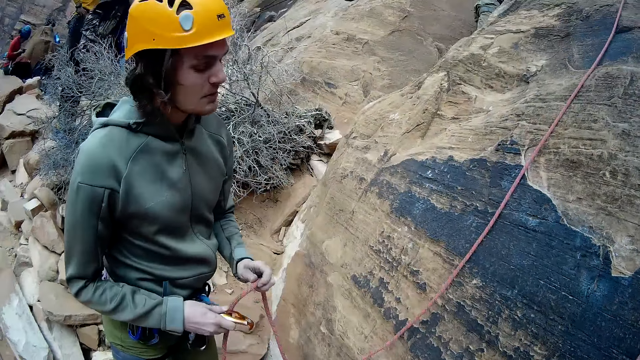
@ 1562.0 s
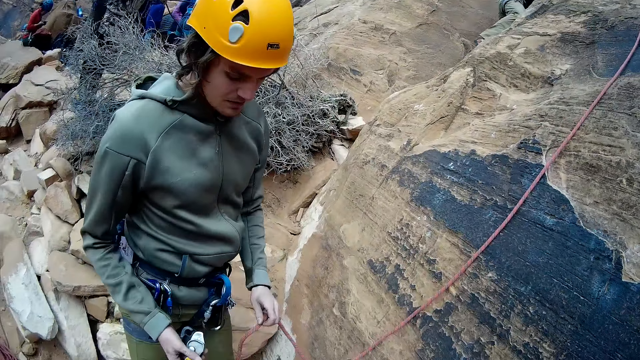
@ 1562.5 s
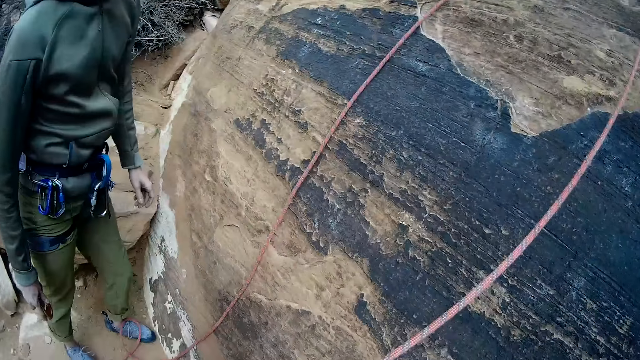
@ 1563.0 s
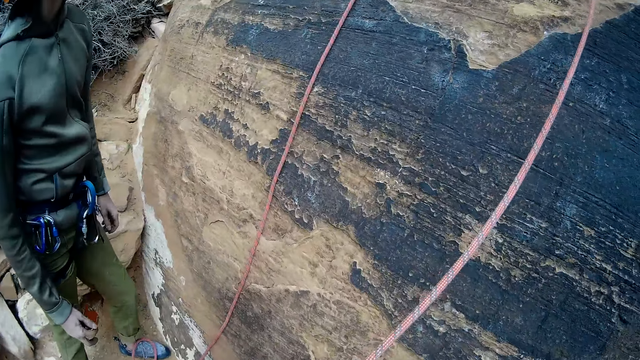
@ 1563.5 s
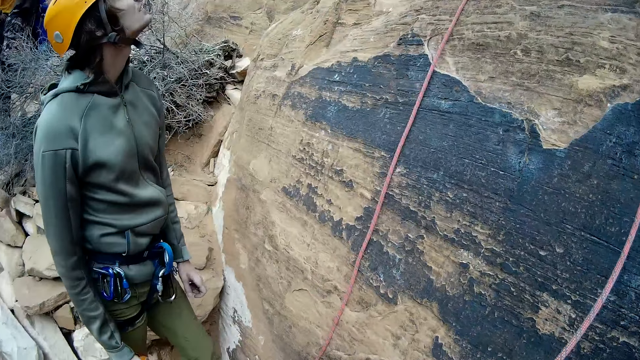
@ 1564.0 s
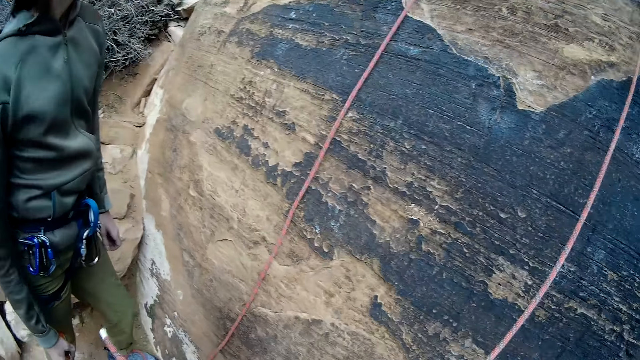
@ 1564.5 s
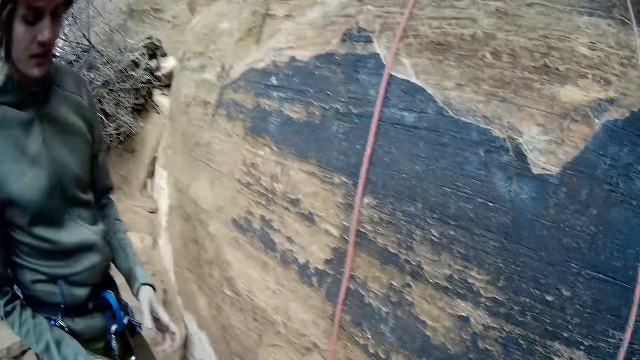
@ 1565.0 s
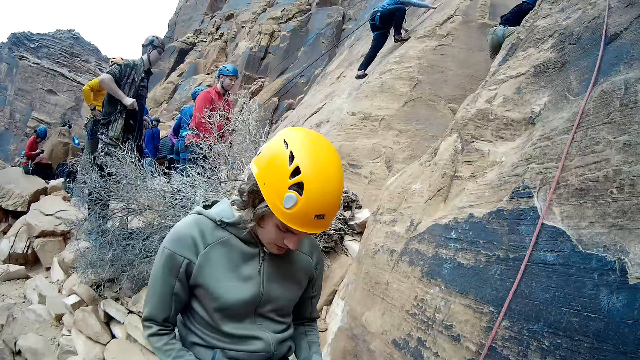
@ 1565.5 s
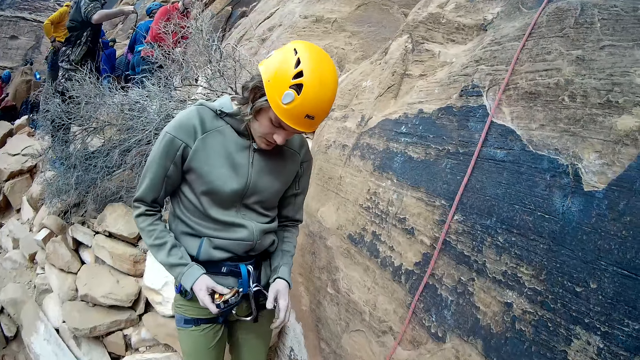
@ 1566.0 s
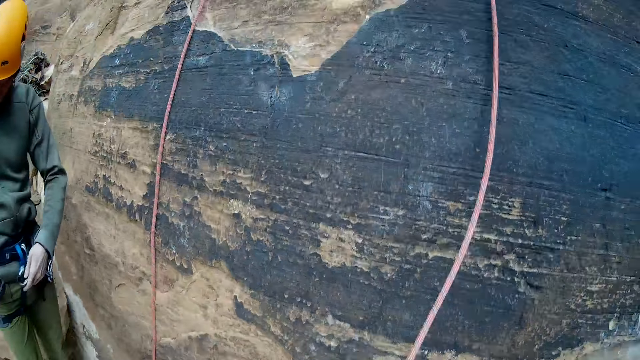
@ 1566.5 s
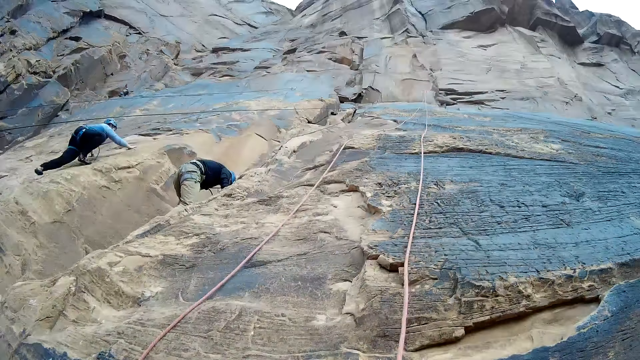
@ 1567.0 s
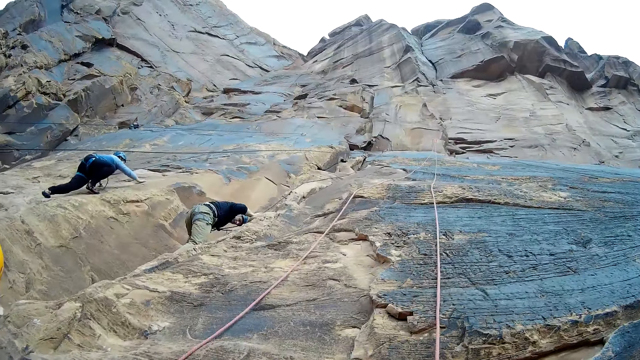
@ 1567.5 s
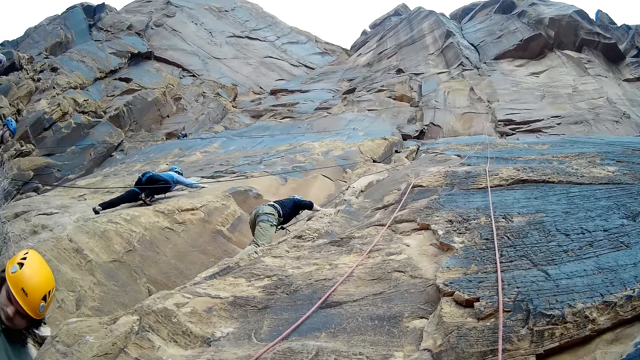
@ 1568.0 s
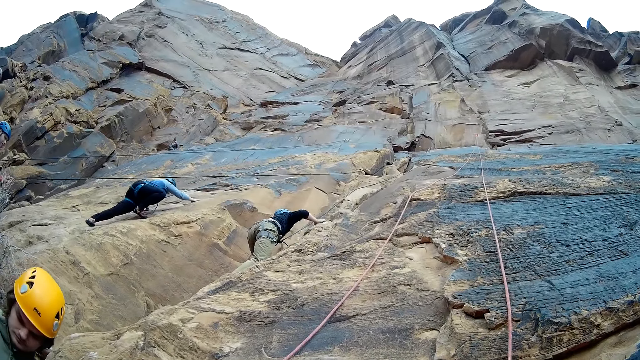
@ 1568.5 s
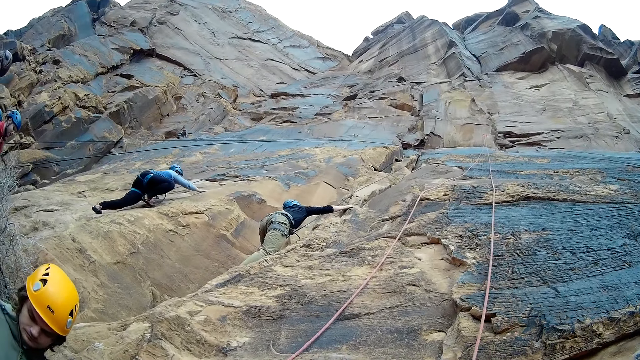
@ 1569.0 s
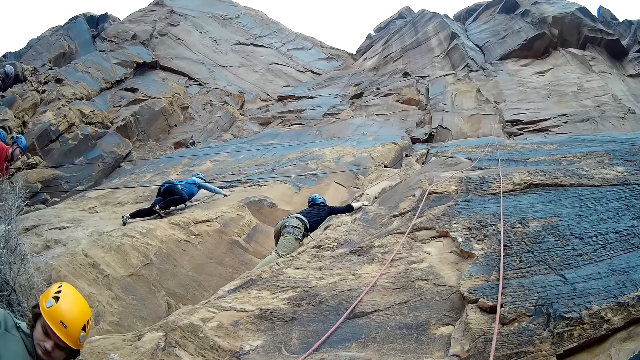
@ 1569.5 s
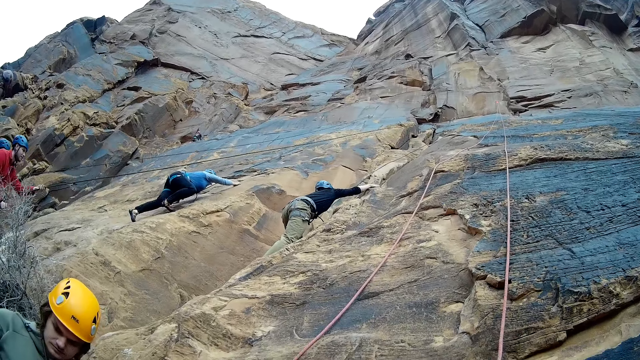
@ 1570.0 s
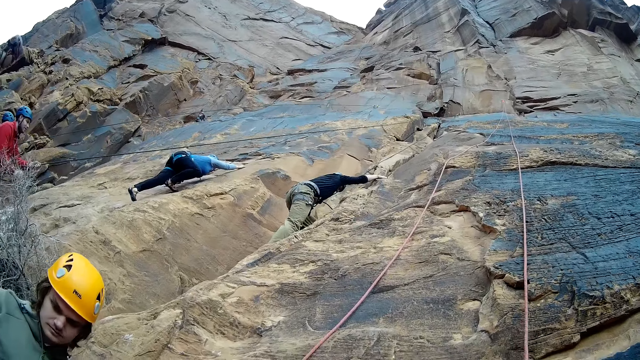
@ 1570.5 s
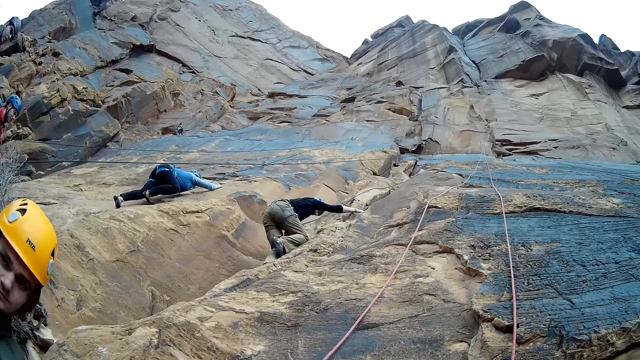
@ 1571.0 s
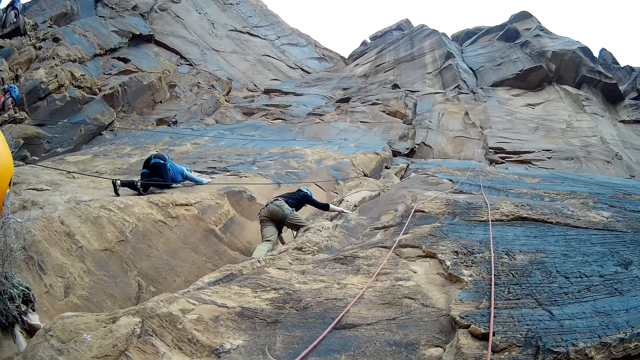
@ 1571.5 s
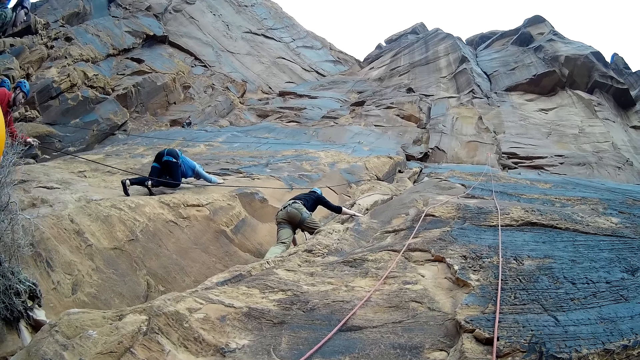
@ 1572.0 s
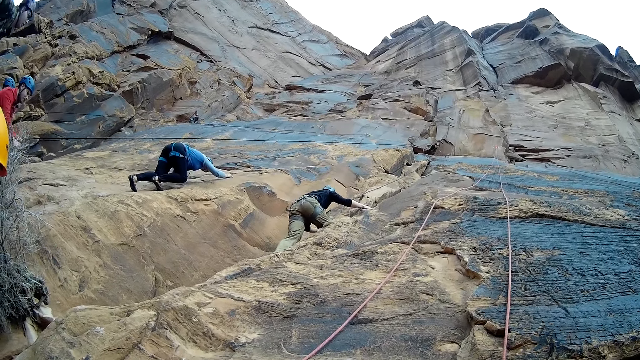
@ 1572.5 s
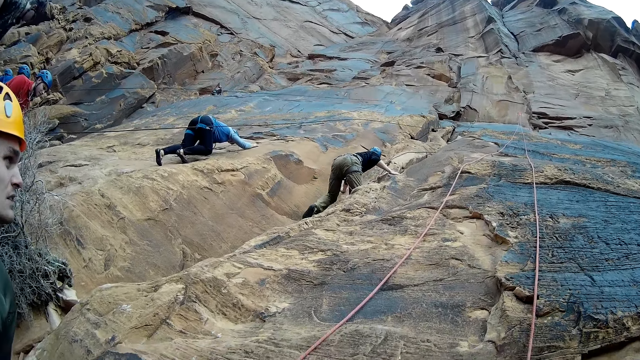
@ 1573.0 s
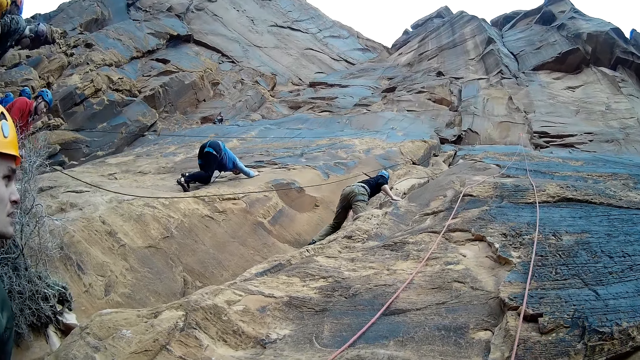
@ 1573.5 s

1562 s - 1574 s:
A man removes the climbing rope from the climbing ascender with both hands. The man holds the climbing rope. The man holds the climbing ascender with his right hand. The man looks up the rock. The man looks at the hook. Another person climbs the rock, and another person climbs the rock. Another person pulls the black cable.

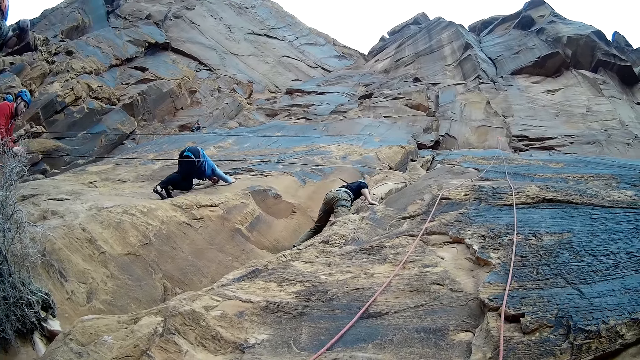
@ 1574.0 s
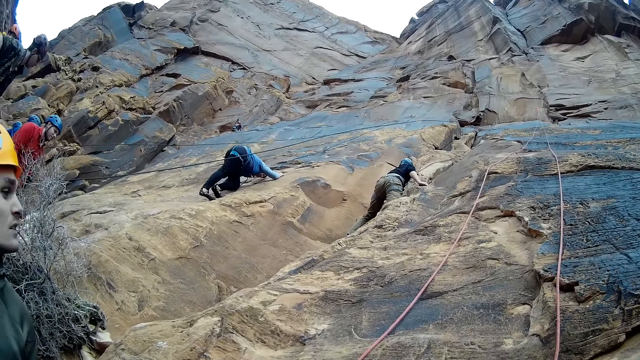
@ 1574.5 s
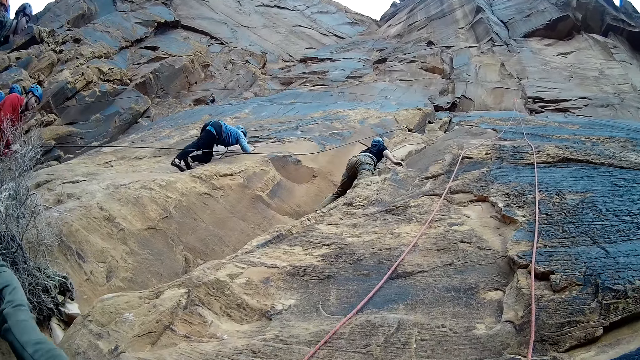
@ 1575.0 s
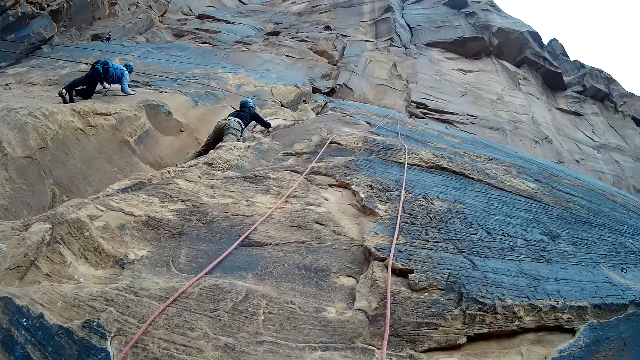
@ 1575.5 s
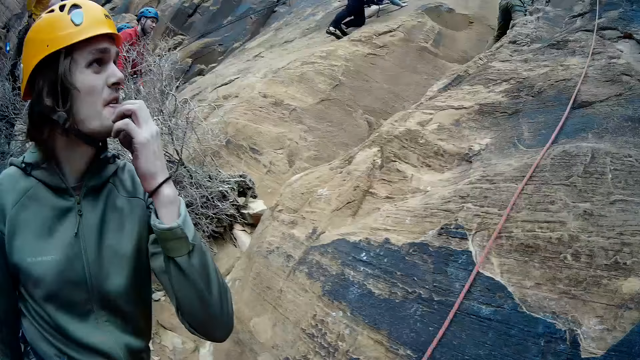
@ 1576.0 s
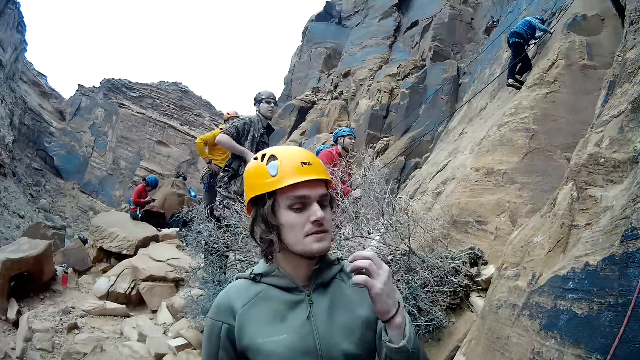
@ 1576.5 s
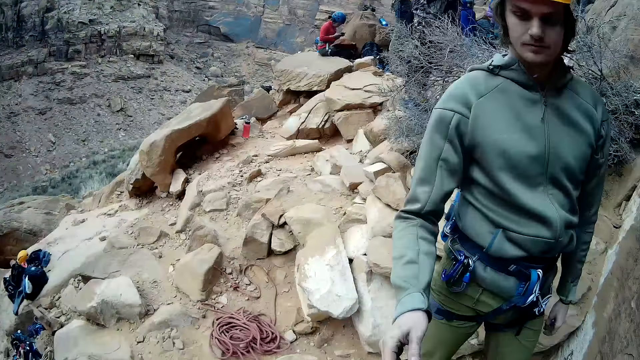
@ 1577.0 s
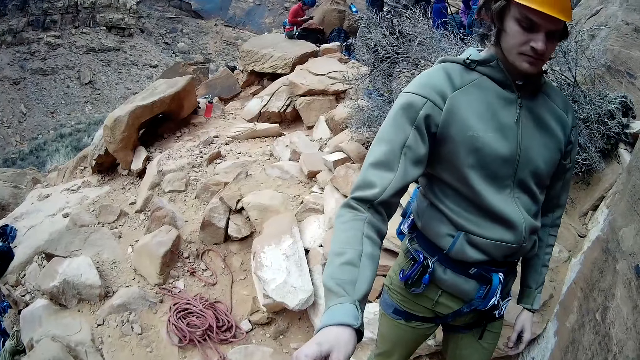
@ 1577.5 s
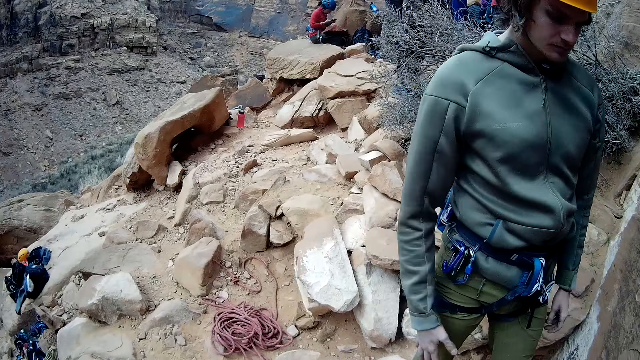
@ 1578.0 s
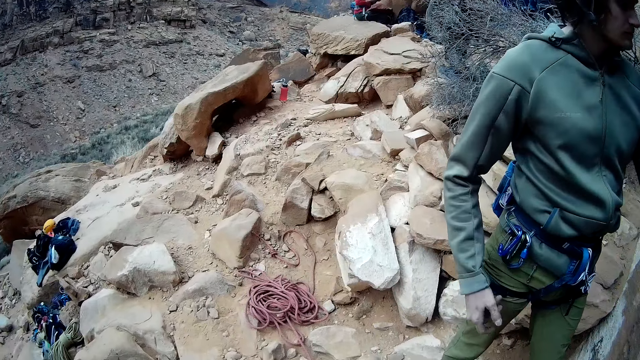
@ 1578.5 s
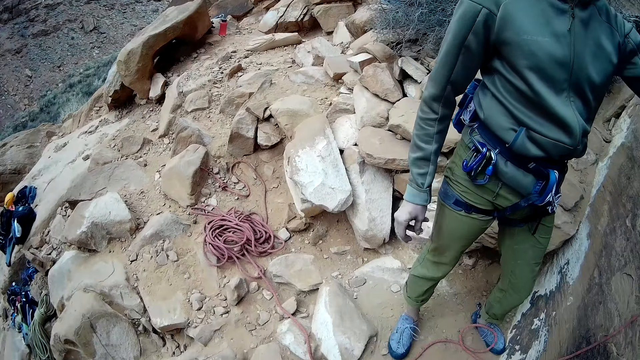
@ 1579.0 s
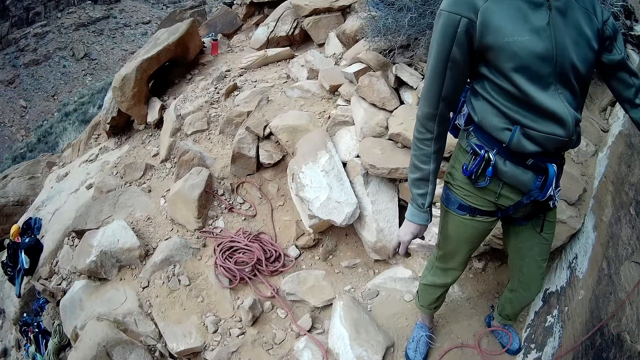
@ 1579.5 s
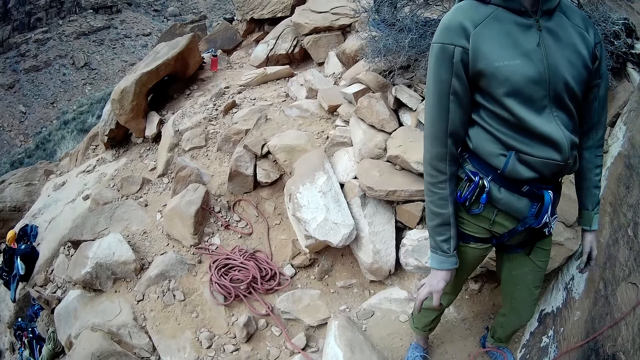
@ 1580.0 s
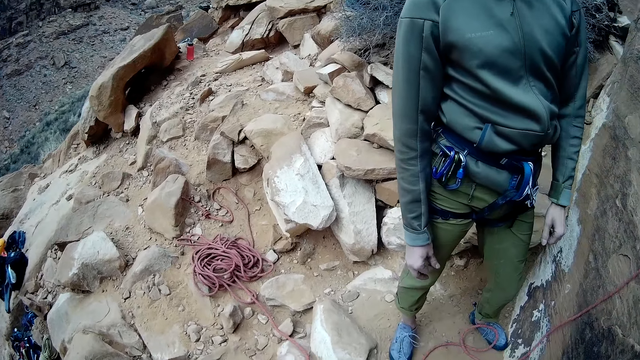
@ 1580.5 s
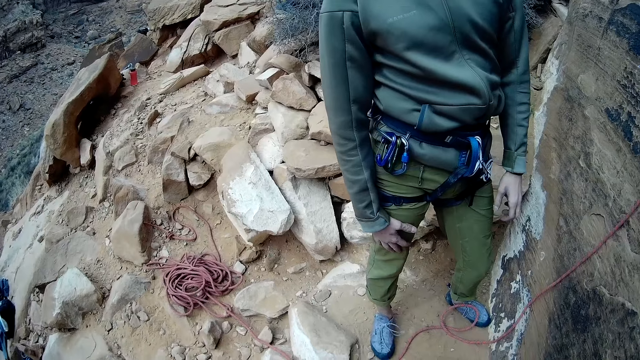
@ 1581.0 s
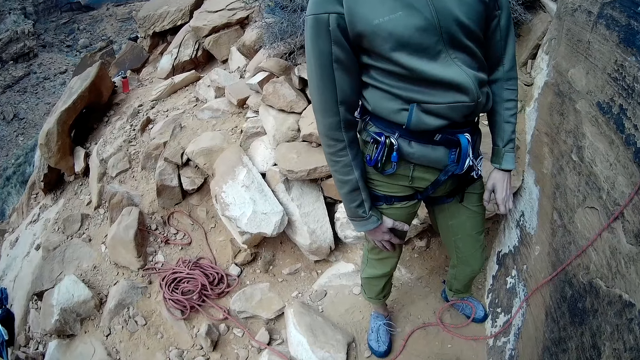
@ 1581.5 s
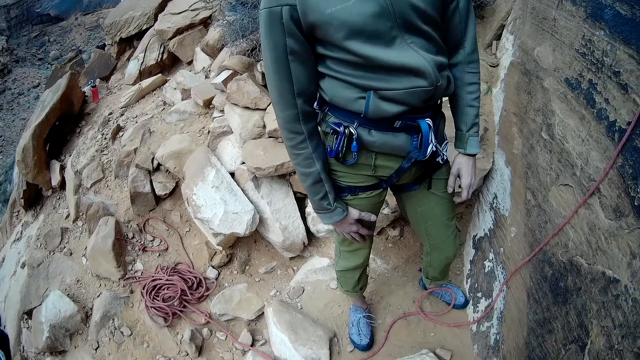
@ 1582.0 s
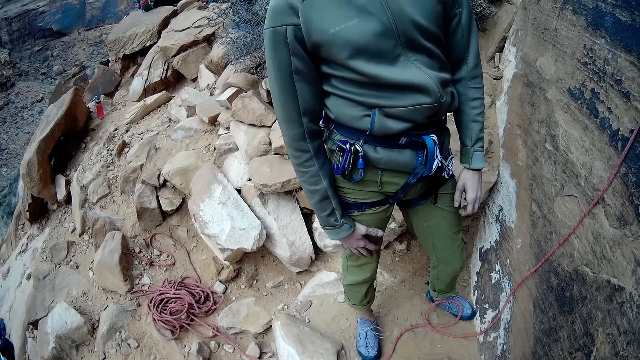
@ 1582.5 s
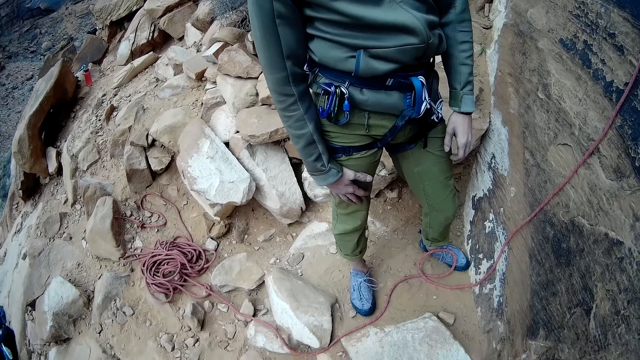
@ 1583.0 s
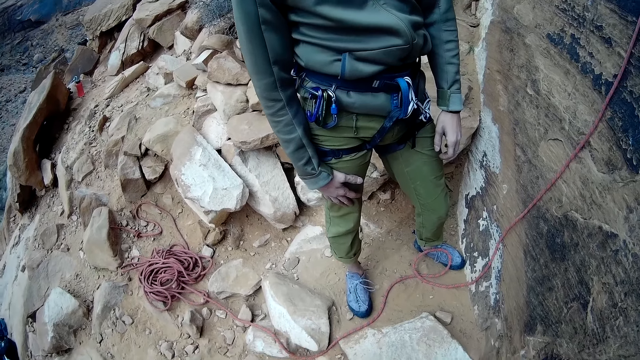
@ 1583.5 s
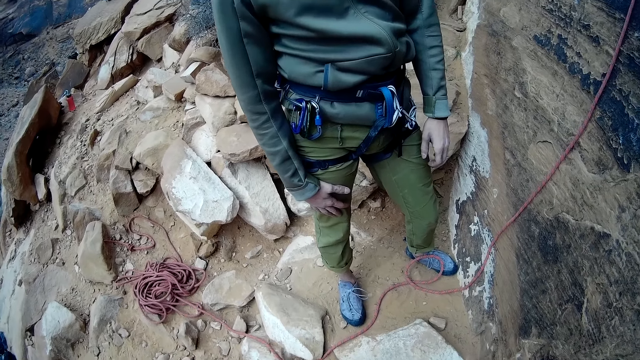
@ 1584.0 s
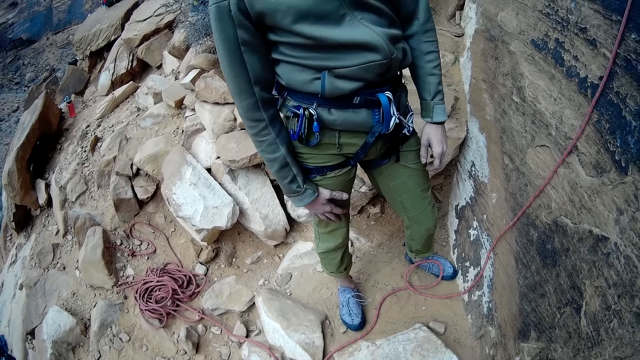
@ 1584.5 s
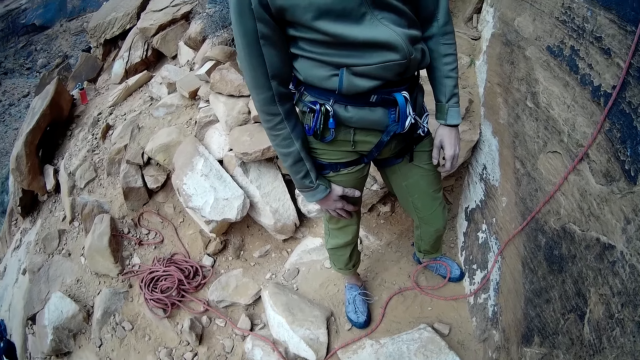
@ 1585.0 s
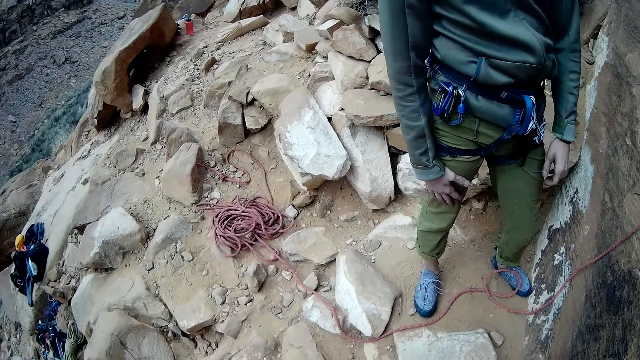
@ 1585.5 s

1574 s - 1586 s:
A person touches the rock. The person holds the thigh.
